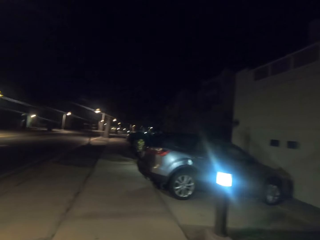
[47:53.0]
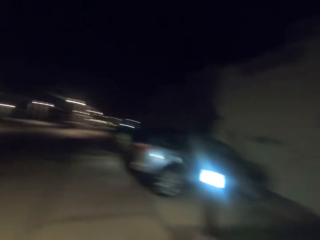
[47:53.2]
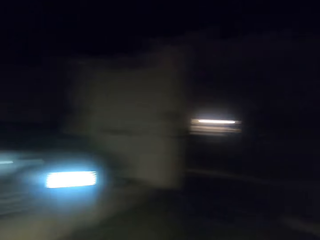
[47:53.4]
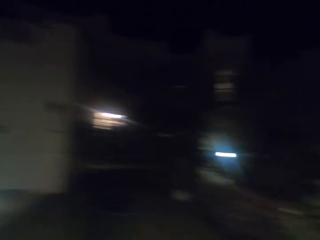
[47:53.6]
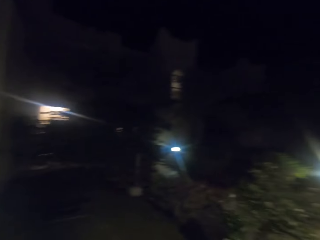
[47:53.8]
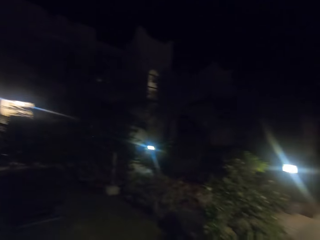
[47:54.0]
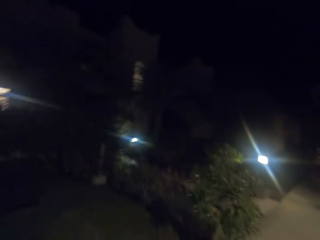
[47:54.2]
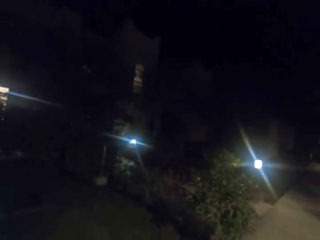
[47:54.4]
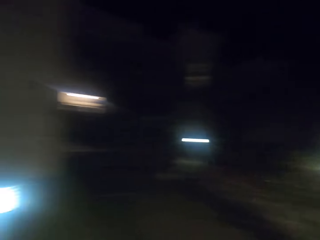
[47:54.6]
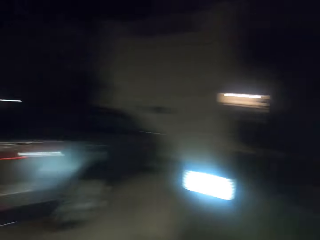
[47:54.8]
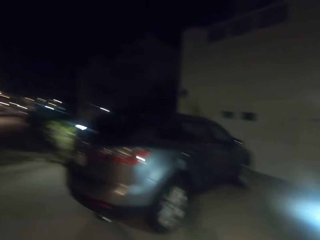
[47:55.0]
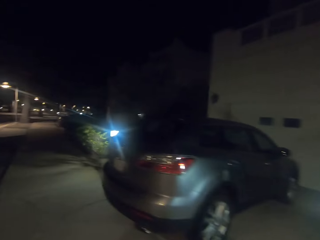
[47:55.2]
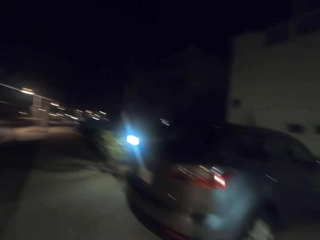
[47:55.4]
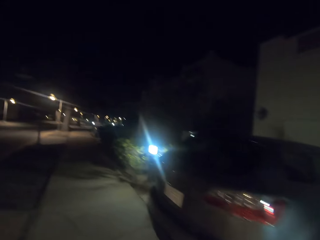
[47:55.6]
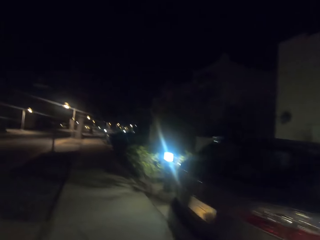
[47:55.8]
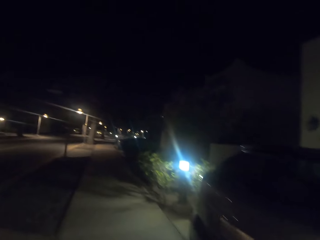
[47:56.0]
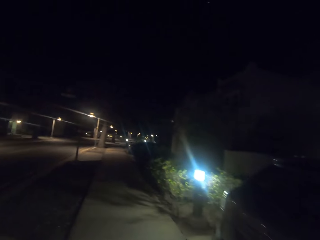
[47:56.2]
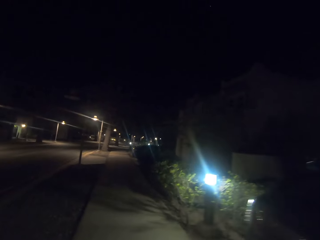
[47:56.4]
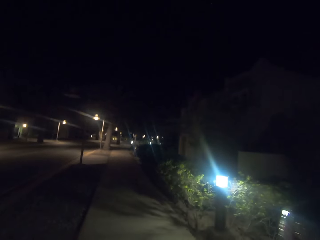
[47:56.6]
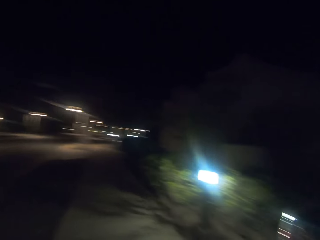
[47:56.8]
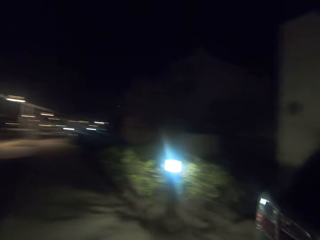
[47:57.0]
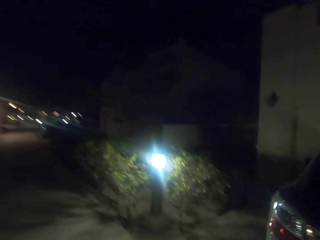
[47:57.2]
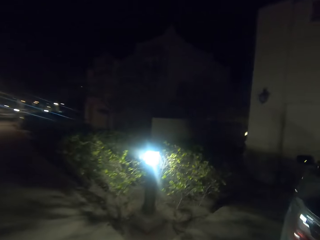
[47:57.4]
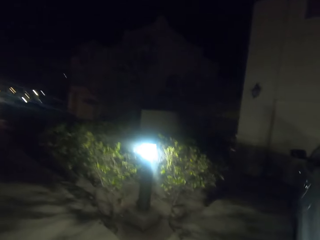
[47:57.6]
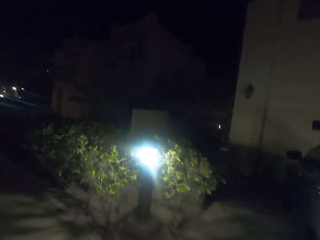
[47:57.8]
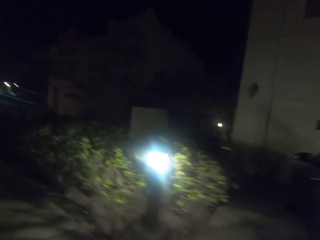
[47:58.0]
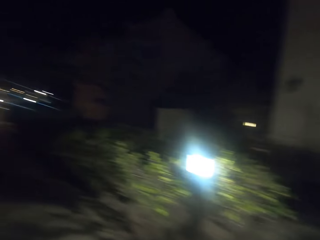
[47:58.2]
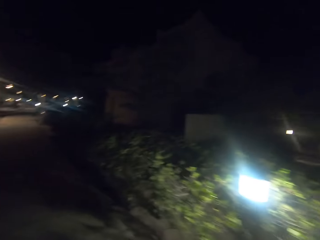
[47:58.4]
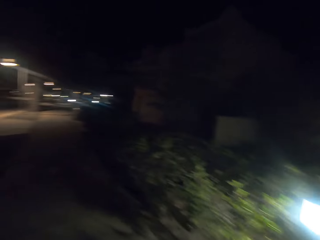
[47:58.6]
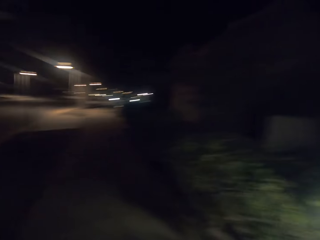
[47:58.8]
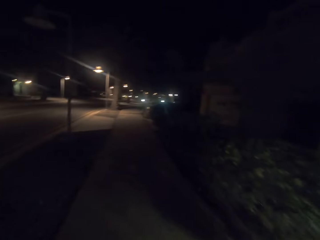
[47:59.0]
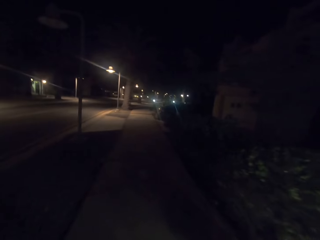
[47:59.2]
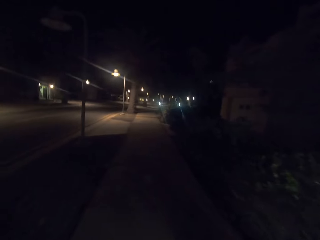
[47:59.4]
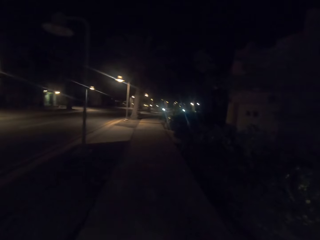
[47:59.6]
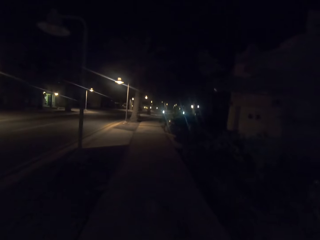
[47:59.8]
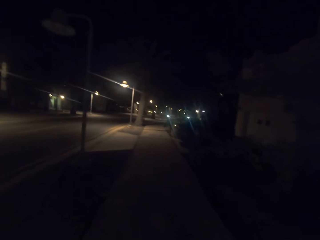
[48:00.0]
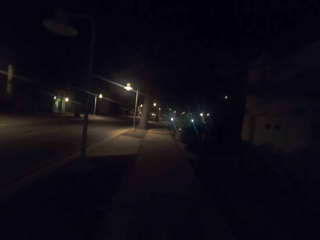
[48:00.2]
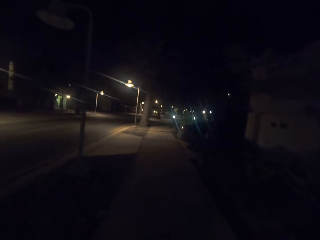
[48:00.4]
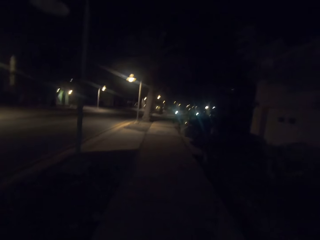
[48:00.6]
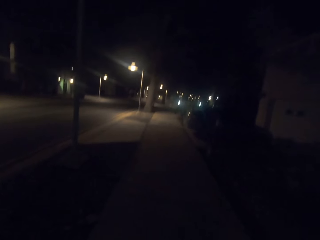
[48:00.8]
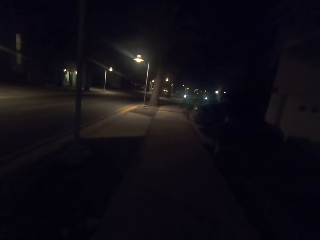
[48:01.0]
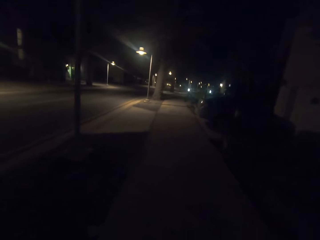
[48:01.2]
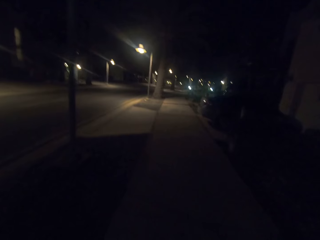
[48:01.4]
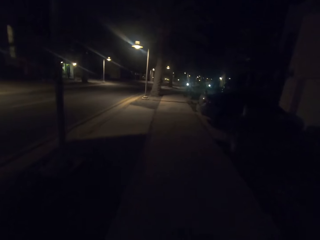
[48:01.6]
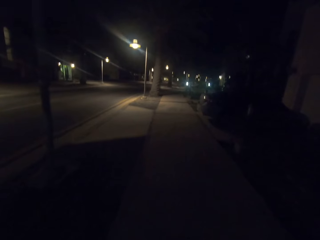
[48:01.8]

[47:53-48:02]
The camera wearer looks around. They walk on the pathway.

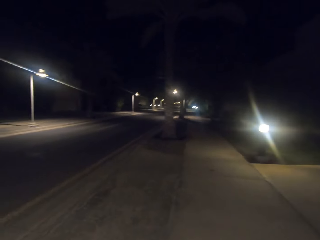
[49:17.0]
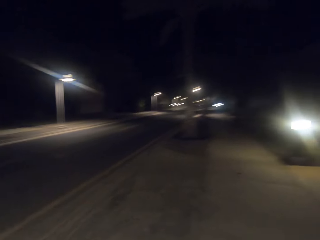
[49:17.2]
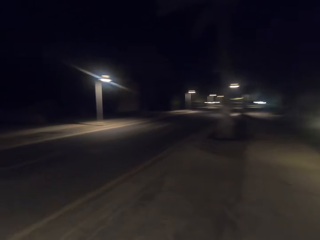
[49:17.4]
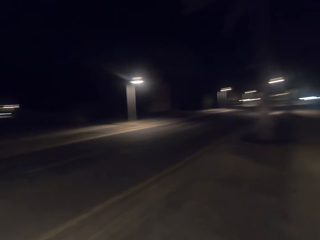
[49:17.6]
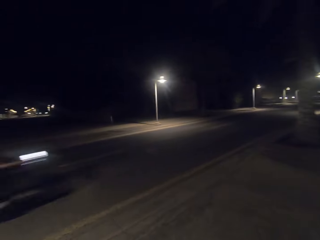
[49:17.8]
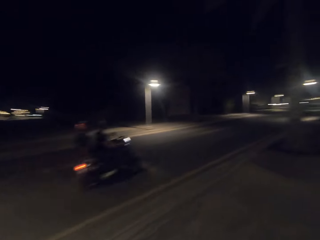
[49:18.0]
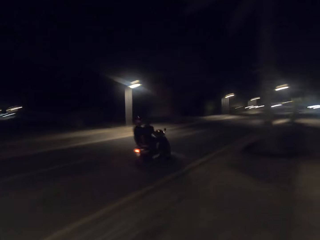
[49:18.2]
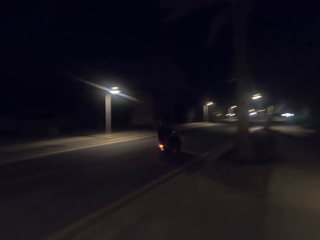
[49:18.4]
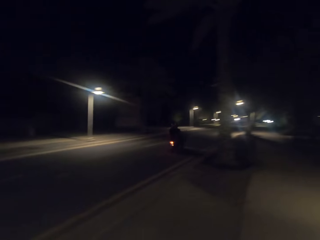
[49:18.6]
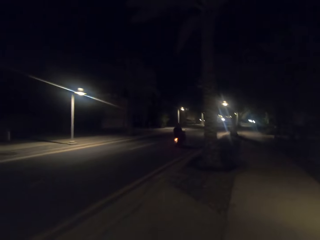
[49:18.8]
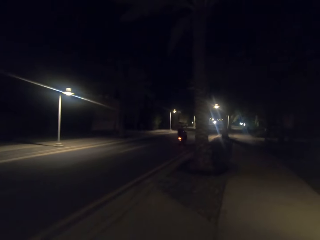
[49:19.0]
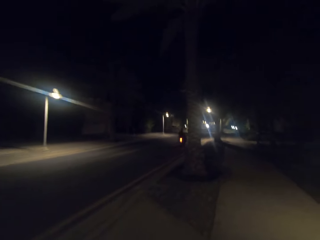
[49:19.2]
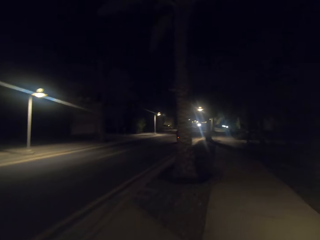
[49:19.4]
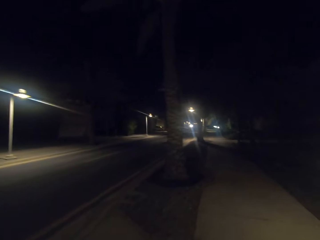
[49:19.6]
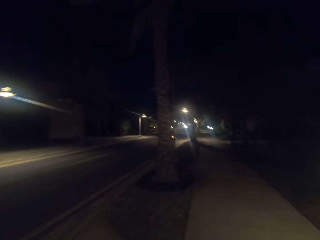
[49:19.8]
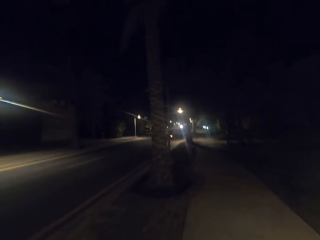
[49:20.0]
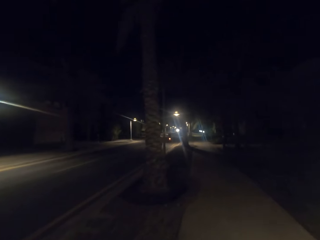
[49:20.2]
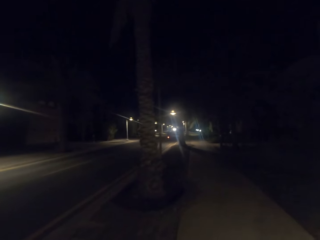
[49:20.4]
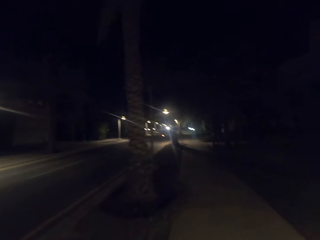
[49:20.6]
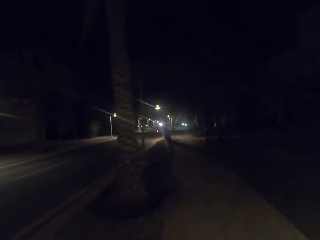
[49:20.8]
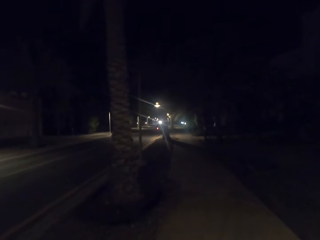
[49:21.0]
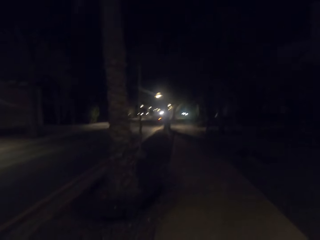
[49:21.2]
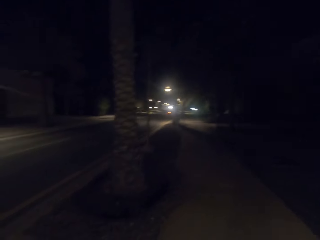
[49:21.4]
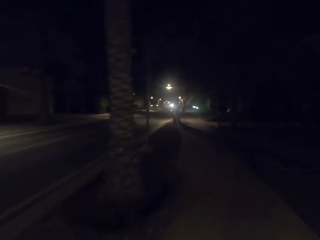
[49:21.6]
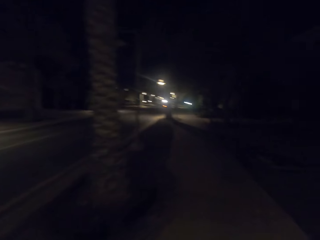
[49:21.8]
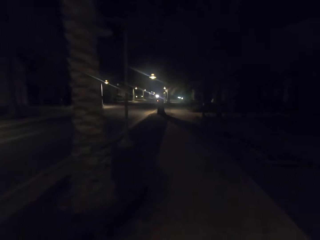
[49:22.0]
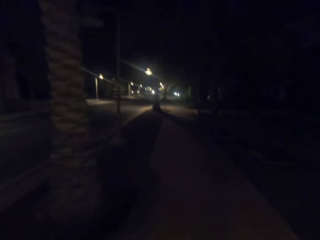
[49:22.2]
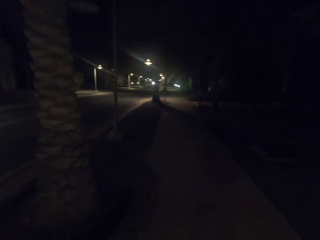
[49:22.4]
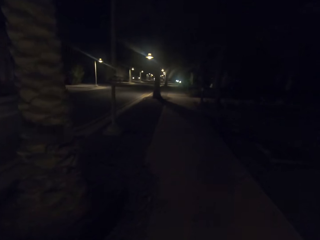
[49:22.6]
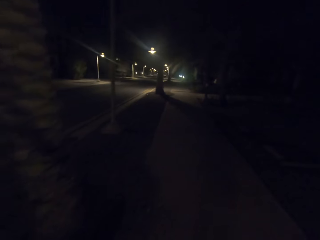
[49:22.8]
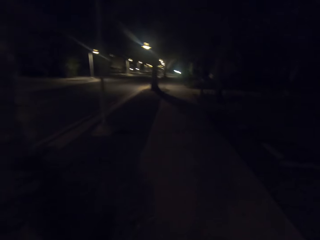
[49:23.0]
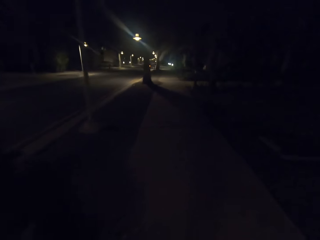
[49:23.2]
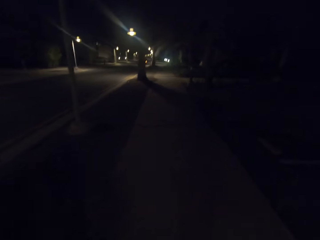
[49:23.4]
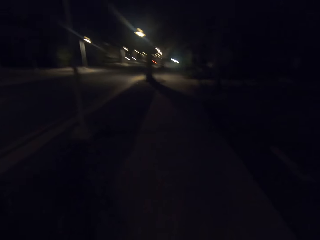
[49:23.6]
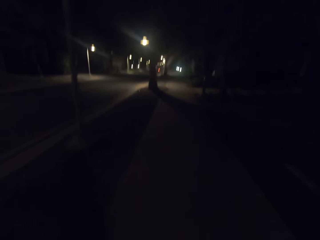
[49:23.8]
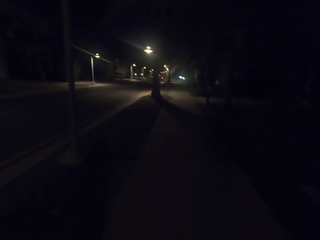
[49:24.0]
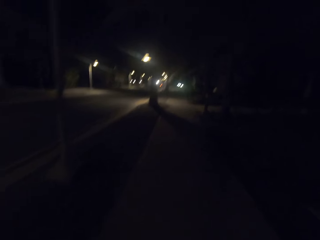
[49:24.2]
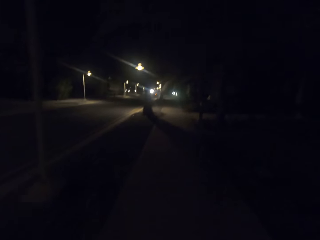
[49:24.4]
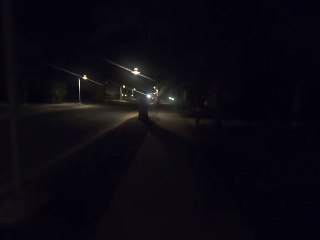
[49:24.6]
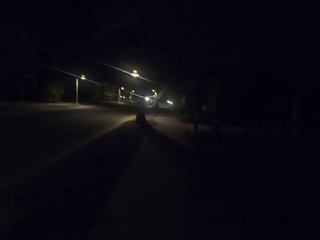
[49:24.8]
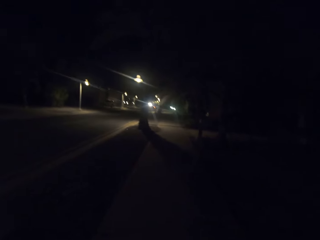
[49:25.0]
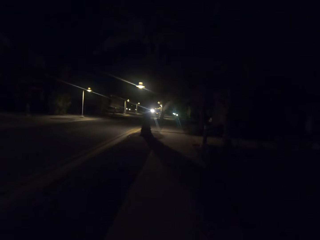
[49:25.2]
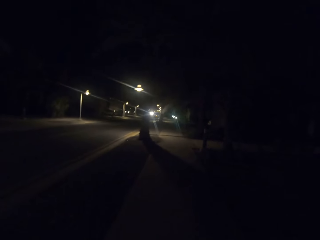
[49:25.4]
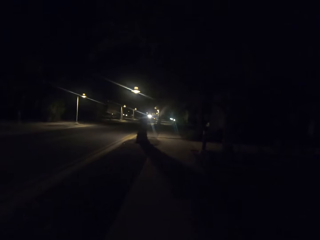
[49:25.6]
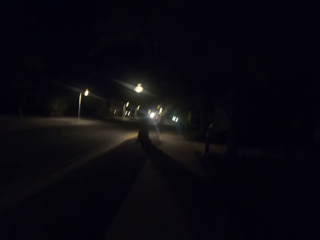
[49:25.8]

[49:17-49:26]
The camera wearer looks at the motorcycle. They walk on the pathway.

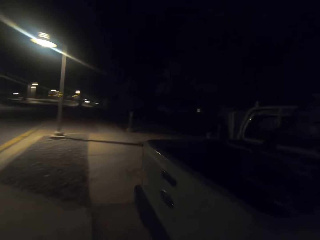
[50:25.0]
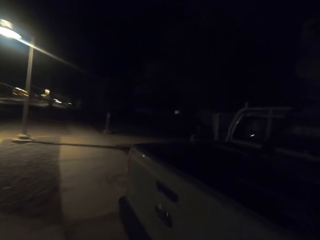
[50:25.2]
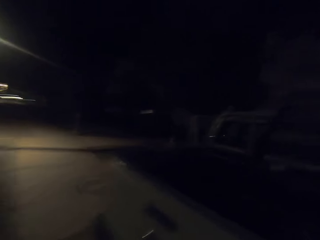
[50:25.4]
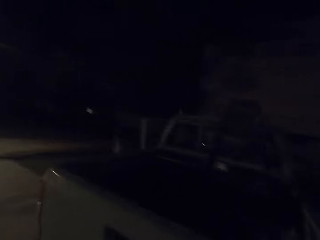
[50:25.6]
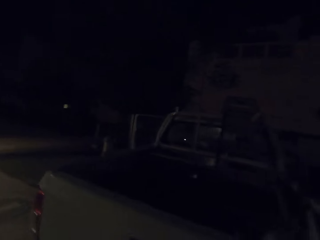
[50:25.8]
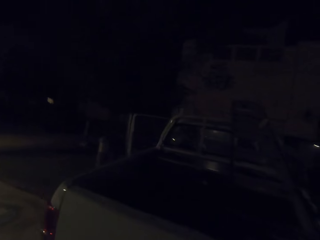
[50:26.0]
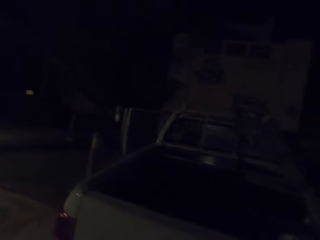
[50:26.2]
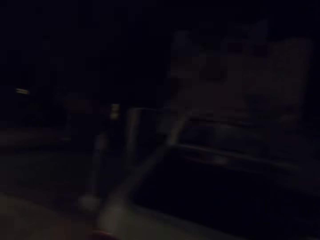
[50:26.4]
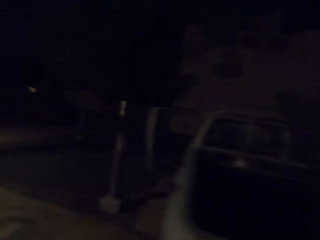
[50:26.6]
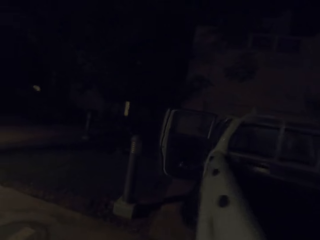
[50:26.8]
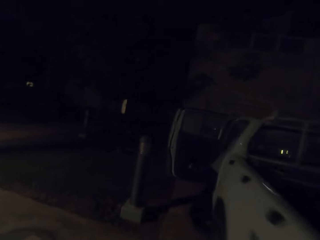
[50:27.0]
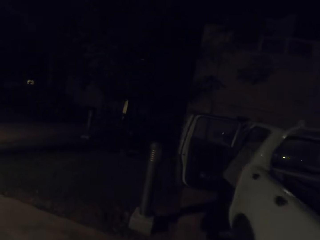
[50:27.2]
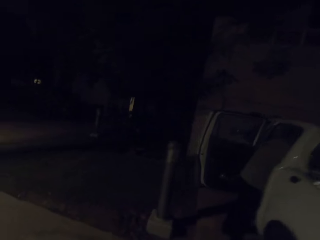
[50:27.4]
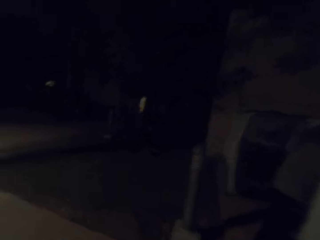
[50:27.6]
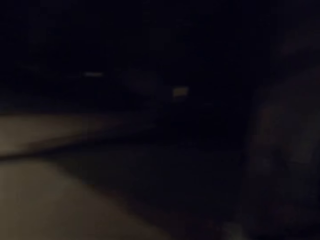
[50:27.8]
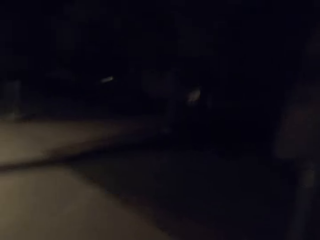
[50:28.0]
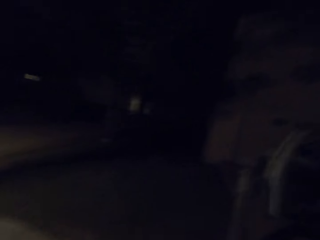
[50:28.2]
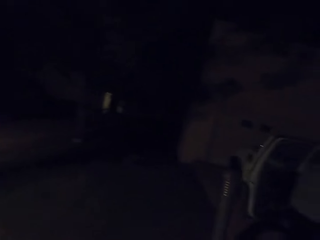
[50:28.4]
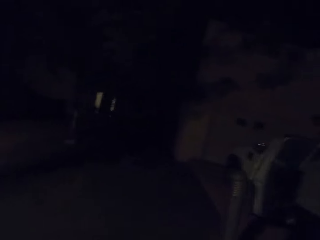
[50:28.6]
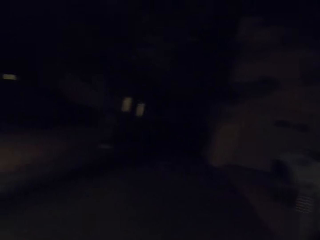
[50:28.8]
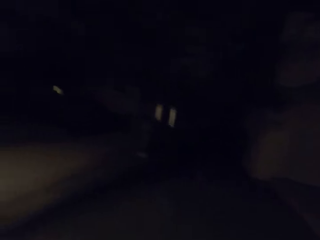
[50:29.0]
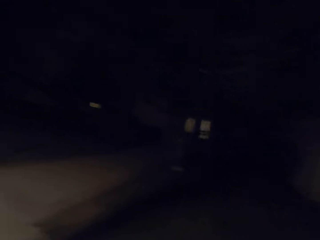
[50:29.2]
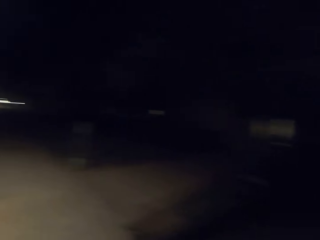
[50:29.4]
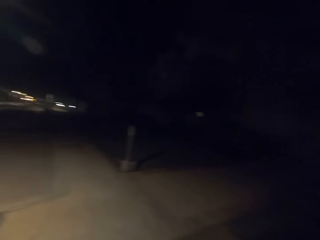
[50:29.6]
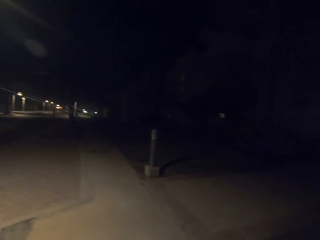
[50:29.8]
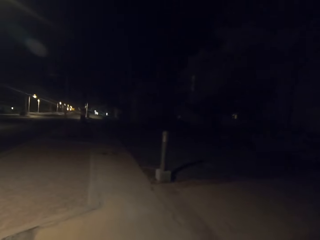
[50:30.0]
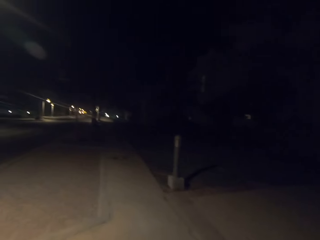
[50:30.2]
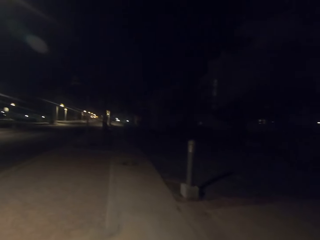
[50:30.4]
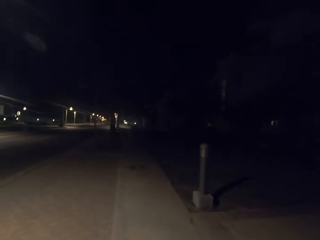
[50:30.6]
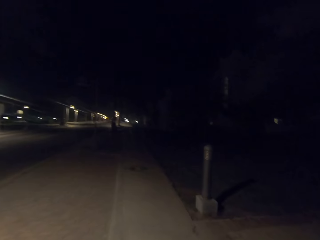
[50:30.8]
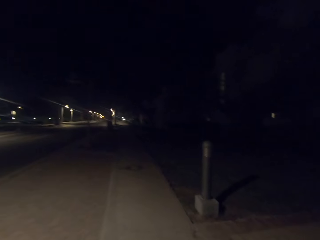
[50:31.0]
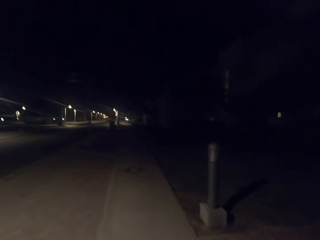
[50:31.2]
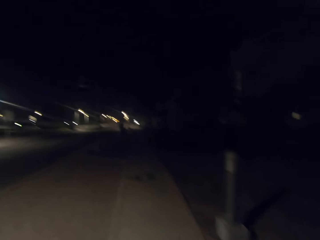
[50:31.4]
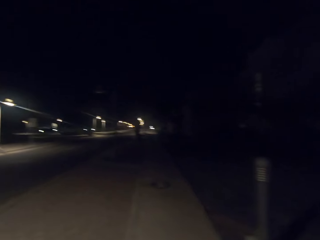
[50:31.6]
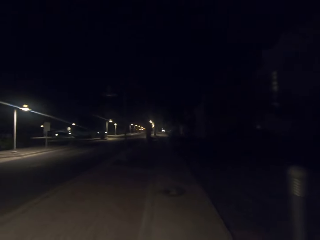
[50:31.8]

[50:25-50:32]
The camera wearer looks aside. They turn to the right. They walk along a pavement.
